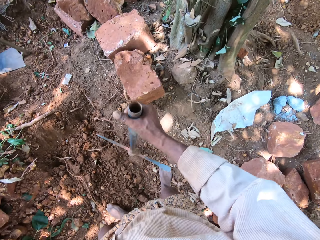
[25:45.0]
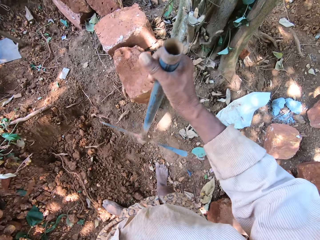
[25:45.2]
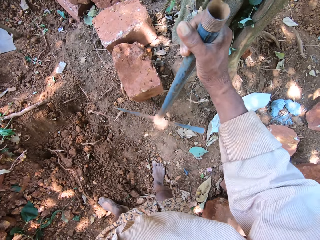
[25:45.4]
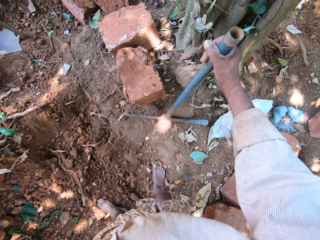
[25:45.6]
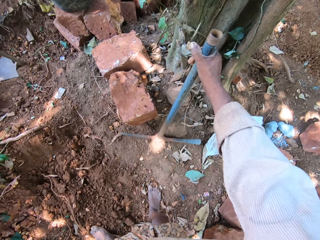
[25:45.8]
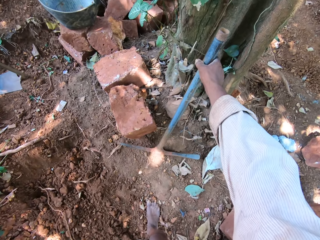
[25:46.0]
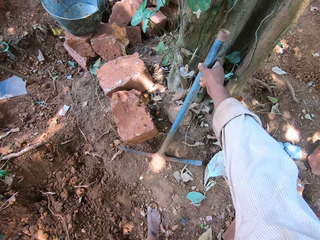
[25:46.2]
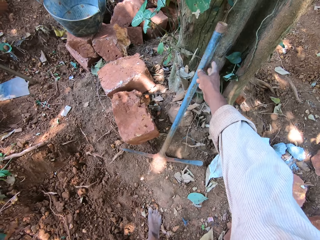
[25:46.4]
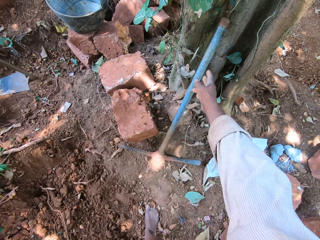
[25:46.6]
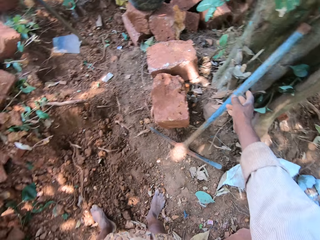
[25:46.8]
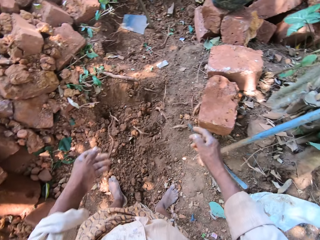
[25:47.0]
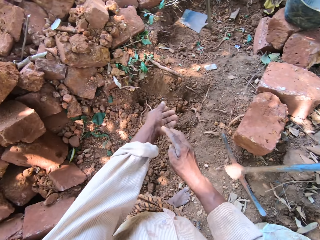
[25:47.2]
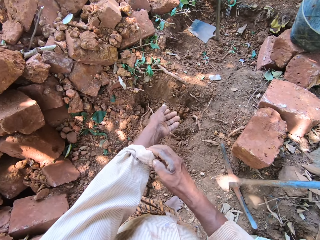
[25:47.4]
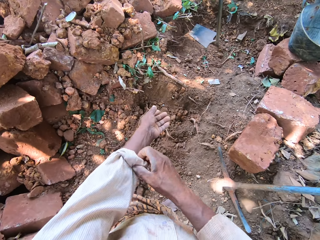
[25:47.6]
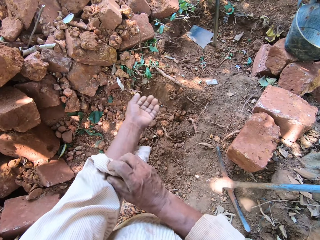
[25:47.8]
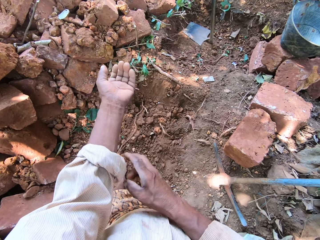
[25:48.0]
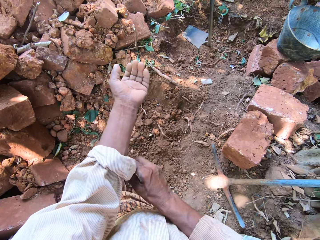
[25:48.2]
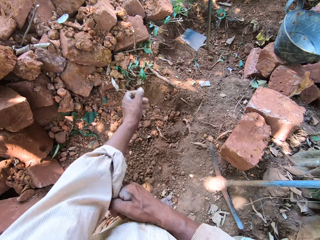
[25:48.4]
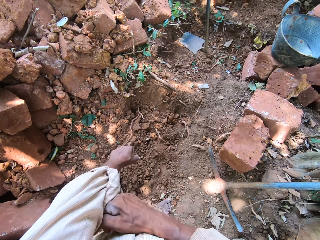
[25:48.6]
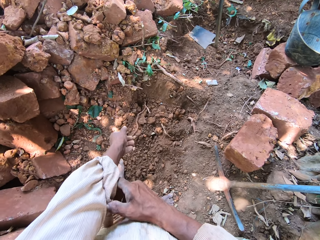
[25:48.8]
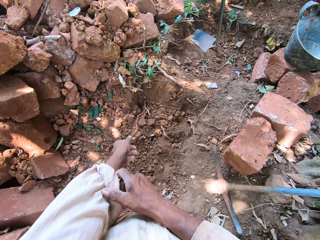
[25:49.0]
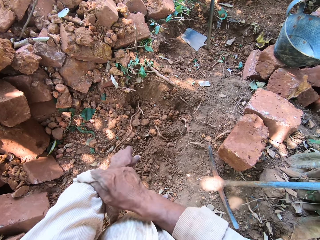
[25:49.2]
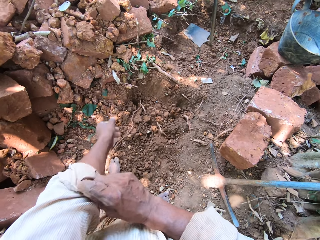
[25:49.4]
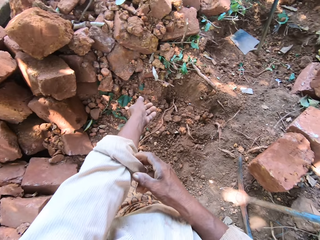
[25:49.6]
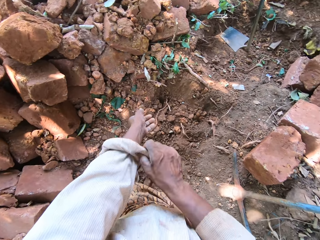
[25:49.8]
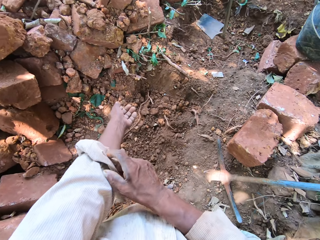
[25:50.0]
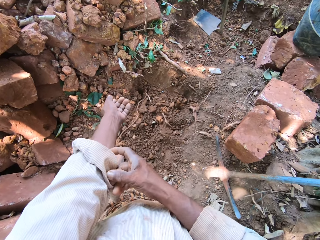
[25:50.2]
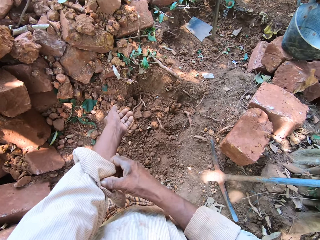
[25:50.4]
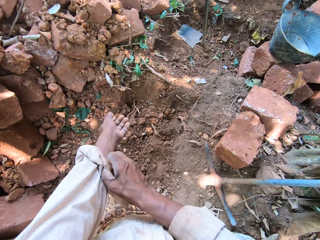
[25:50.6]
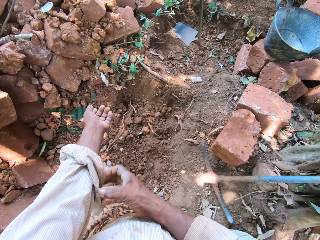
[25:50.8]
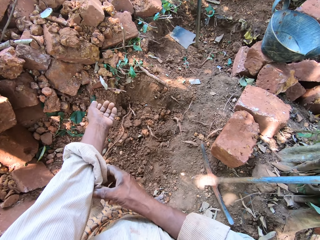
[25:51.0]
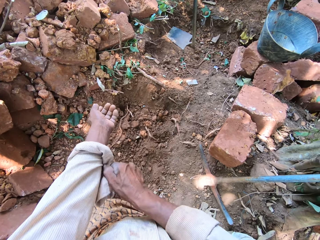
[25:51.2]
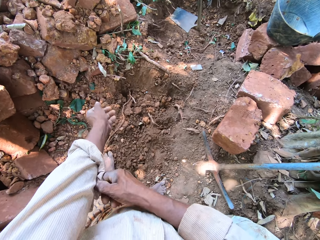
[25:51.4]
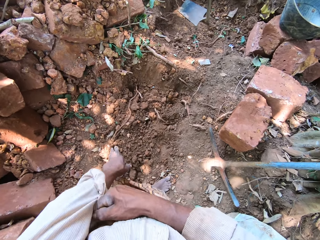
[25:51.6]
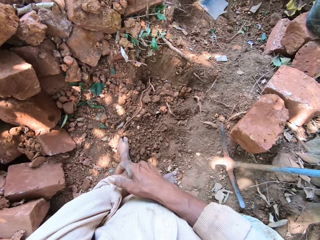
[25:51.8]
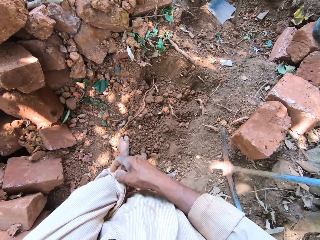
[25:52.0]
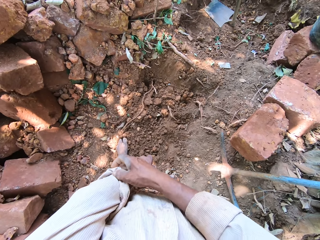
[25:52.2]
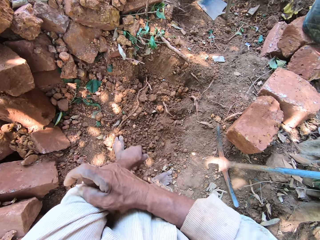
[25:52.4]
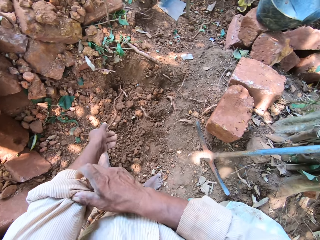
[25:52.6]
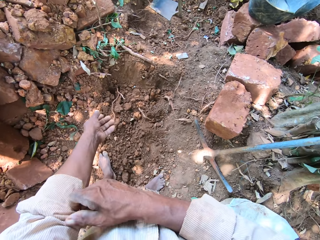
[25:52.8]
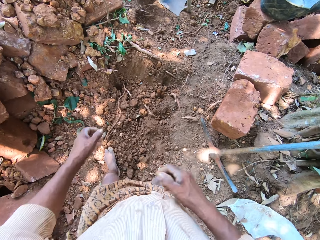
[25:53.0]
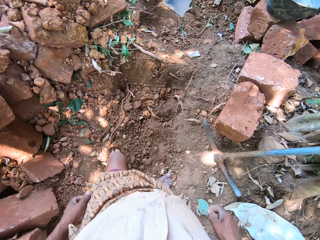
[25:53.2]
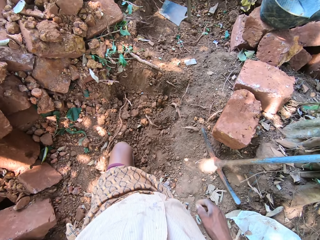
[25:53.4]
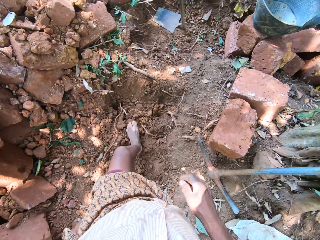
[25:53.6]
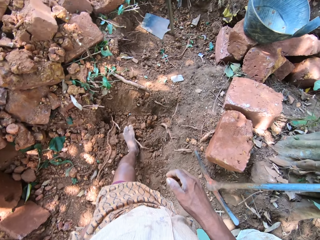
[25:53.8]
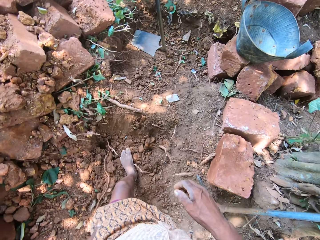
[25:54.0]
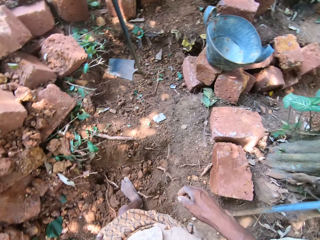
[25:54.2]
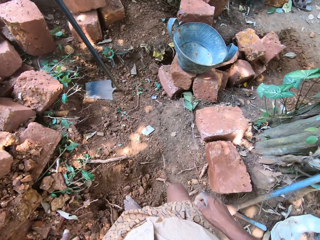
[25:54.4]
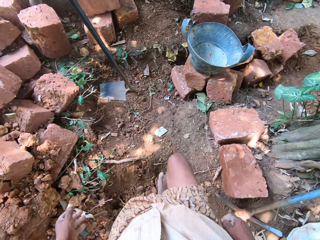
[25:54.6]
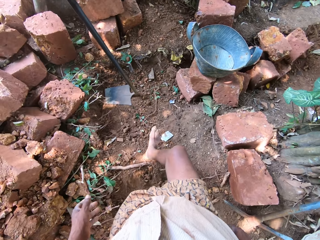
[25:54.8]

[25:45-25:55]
The camera wearer places the digger beside a tree with his right hand. He folds the left hand sleeve of his shirt with his right hand.

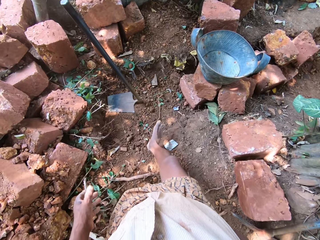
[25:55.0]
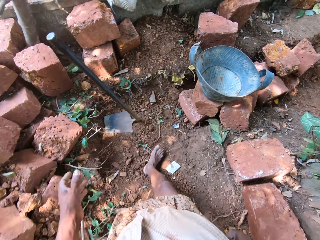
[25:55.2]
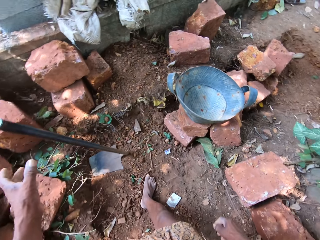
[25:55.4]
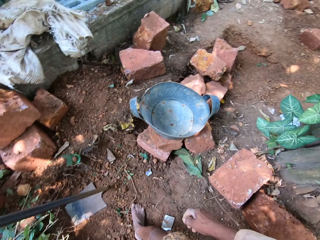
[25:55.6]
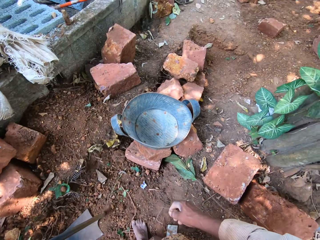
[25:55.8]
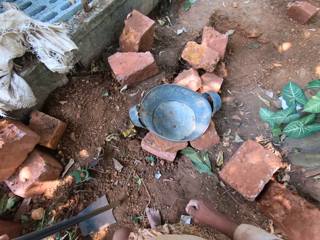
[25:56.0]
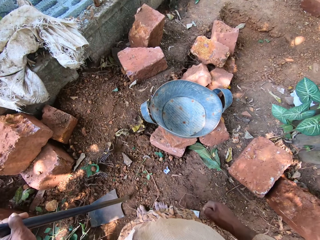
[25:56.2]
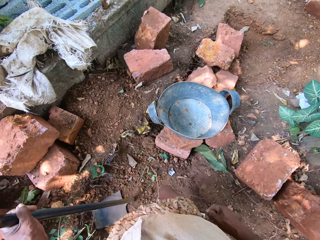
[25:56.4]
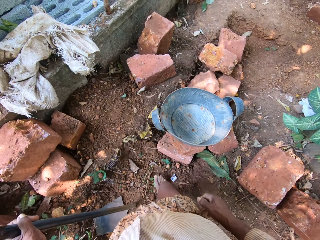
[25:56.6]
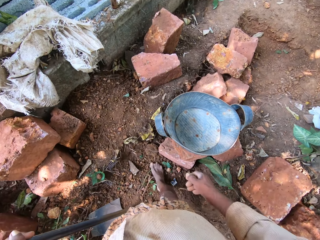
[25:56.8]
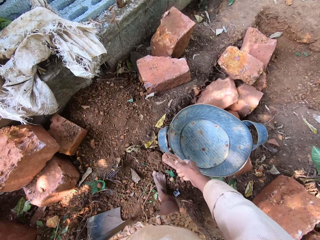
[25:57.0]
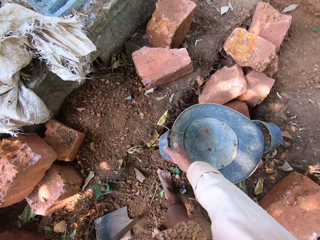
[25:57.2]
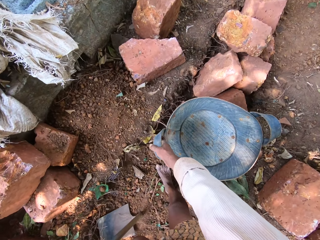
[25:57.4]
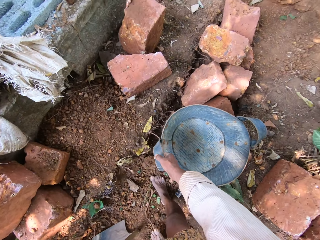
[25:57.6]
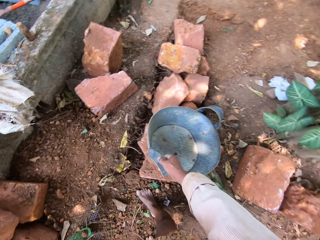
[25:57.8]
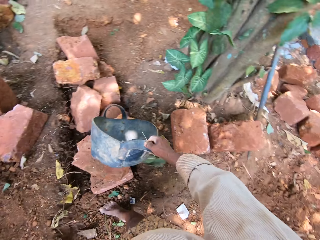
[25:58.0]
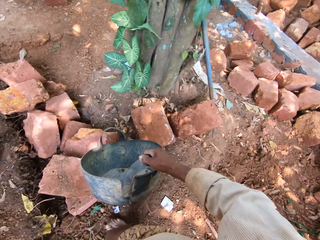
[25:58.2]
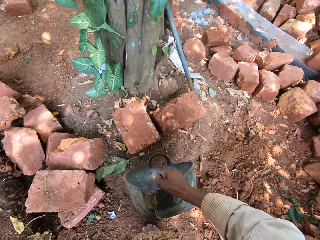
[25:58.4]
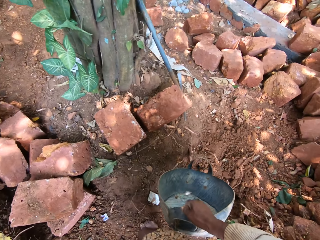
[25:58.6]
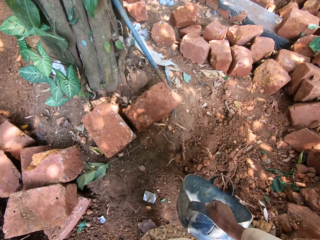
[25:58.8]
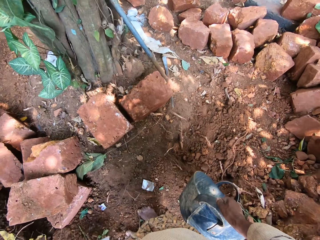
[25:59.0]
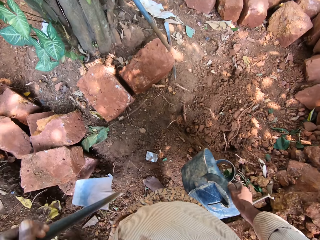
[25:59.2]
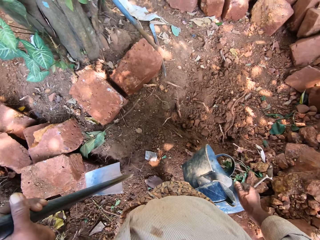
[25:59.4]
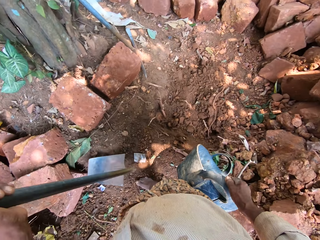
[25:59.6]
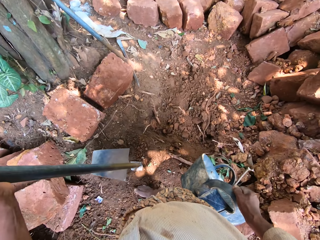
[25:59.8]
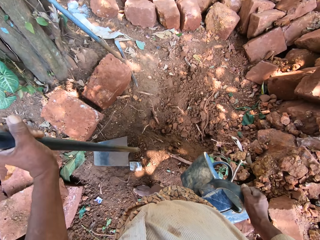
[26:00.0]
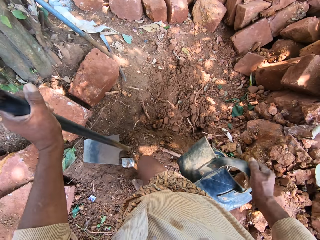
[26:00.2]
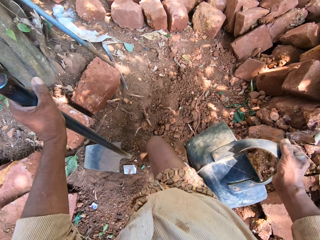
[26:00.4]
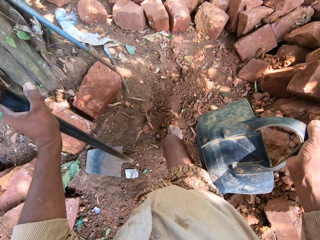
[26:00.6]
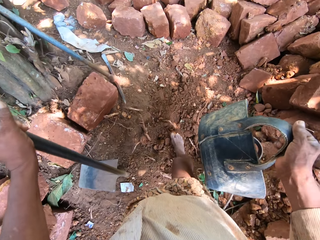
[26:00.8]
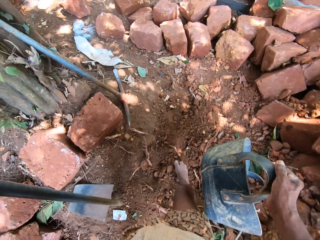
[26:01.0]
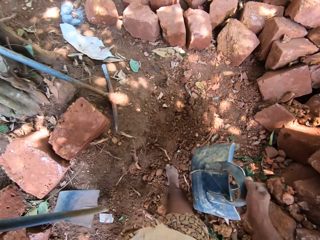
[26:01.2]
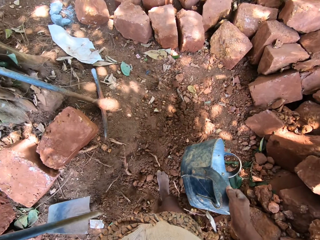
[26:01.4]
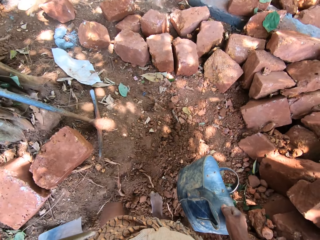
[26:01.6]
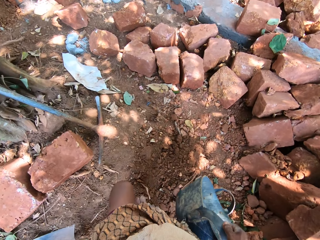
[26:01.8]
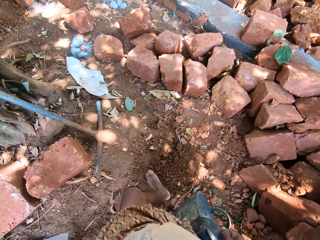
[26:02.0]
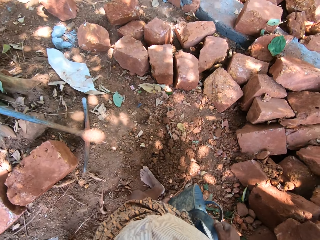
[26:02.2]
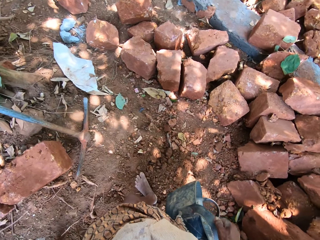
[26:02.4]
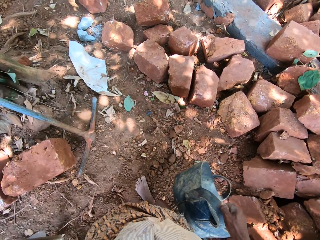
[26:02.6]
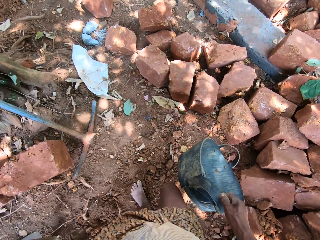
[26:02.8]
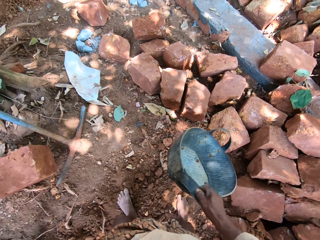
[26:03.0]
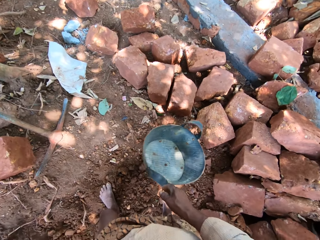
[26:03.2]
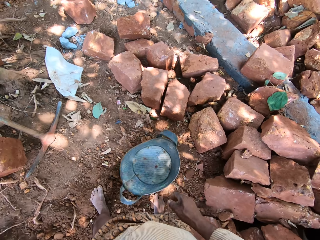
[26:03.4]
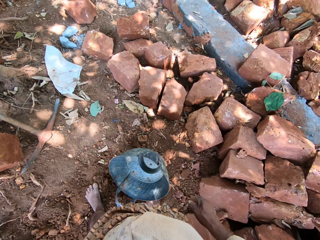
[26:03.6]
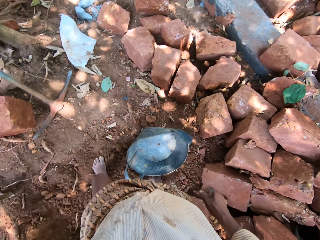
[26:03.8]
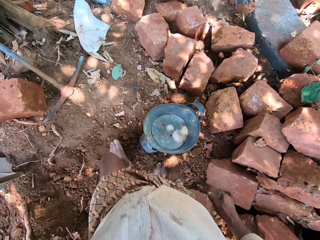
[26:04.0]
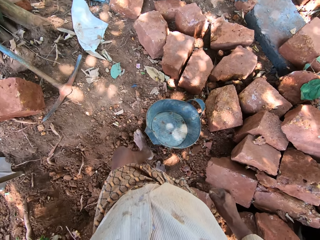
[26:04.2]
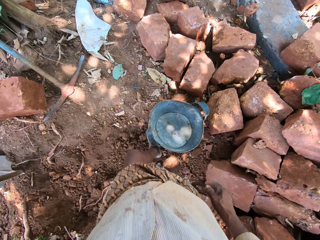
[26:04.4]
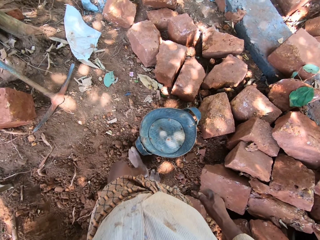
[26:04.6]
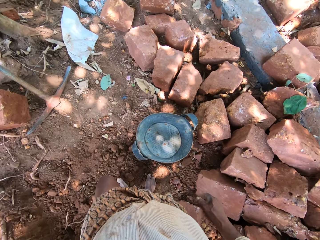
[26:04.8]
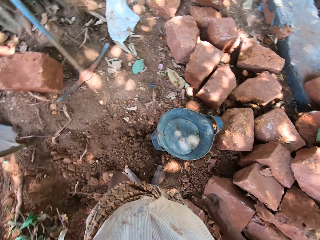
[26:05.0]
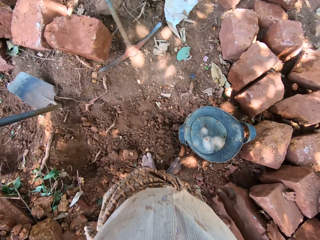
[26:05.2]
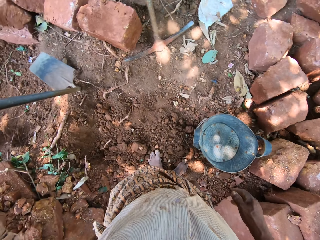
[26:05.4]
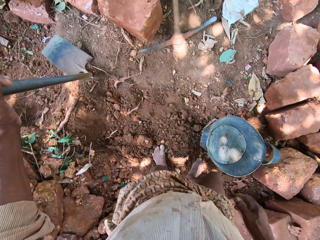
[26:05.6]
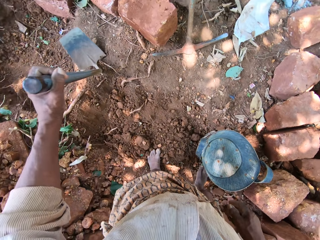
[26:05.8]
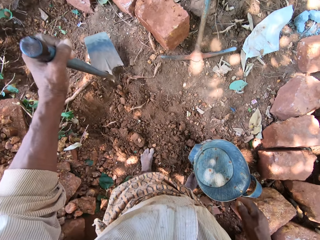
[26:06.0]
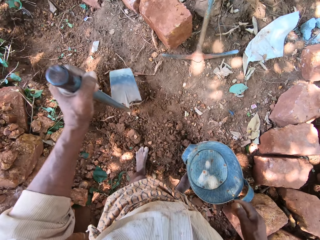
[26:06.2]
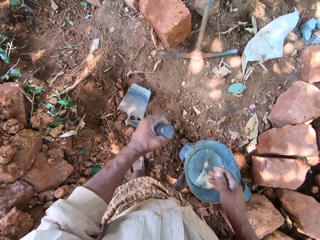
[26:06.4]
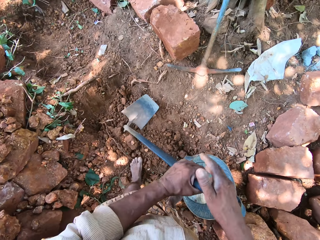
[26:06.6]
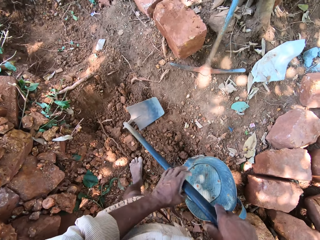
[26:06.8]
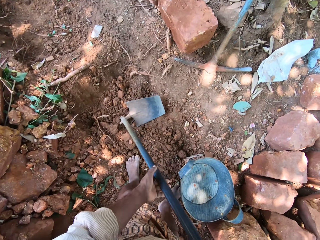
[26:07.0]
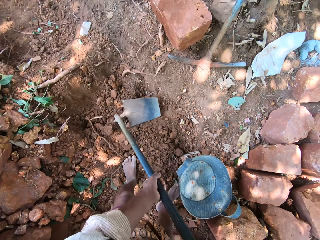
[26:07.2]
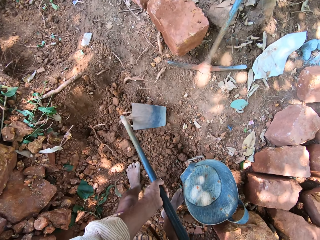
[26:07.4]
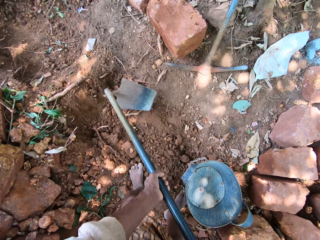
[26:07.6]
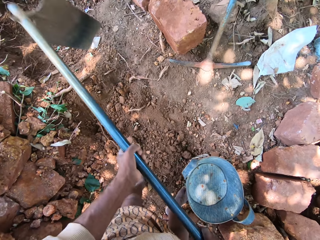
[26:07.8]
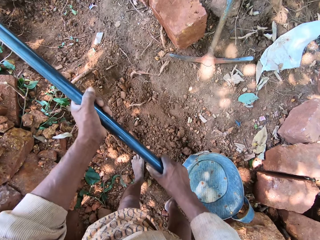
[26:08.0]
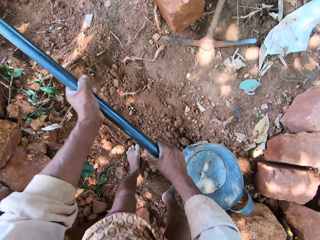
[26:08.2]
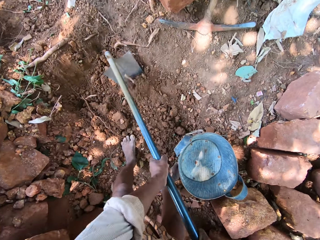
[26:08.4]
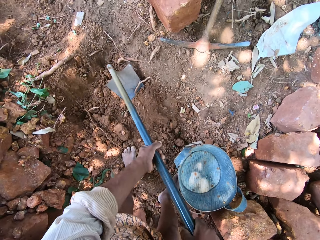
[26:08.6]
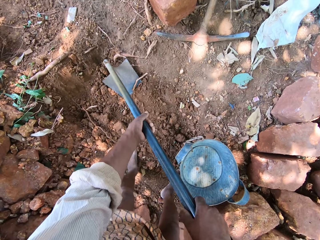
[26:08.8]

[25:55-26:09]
The camera wearer holds the hoe on the ground with his left hand. He picks up the hoe. He picks up the bucket from the bricks on the ground with his right hand. He lifts the hoe from the ground with his left hand, drops the hoe on the ground with his left hand. He drops the bucket on the ground with his left hand. He lifts the hoe from the ground with his left hand, drops the hoe on the ground with his left hand. He holds the hoe on the ground with both hands.
